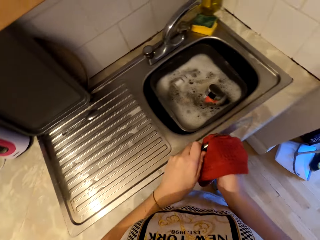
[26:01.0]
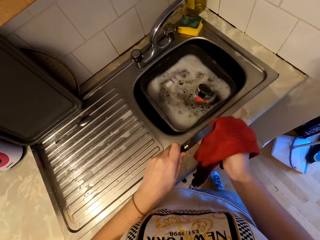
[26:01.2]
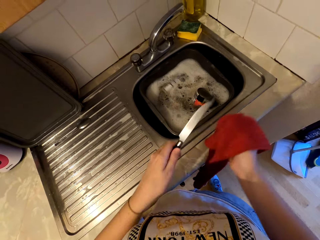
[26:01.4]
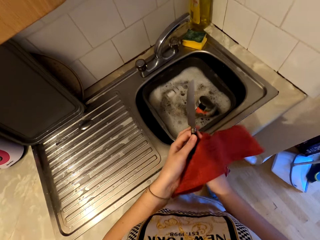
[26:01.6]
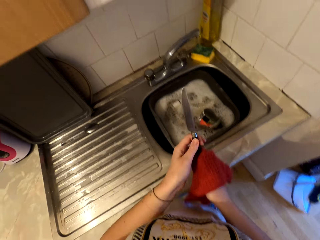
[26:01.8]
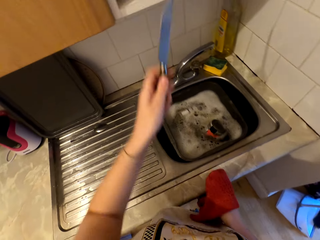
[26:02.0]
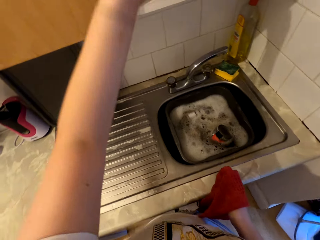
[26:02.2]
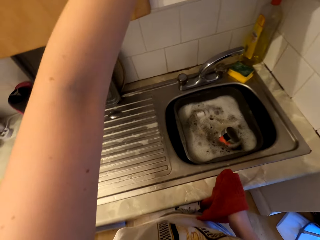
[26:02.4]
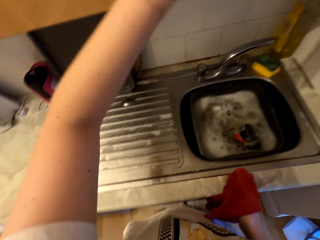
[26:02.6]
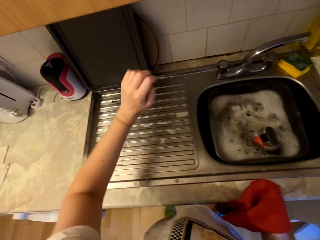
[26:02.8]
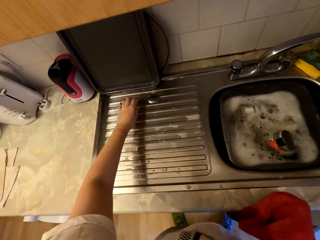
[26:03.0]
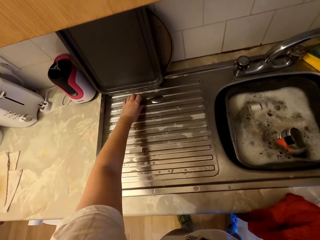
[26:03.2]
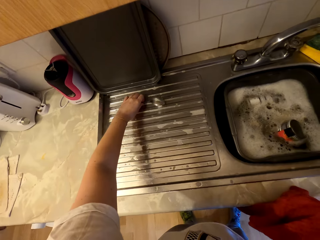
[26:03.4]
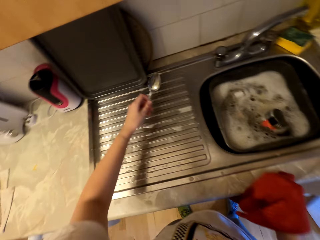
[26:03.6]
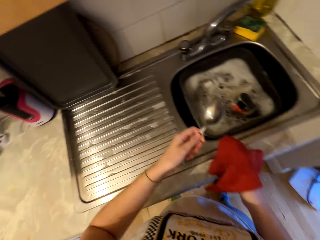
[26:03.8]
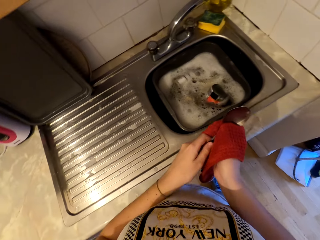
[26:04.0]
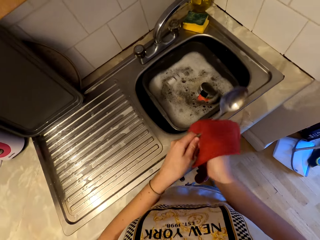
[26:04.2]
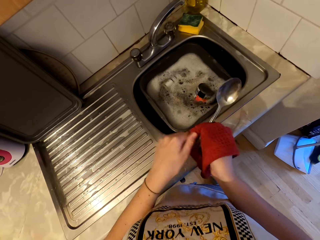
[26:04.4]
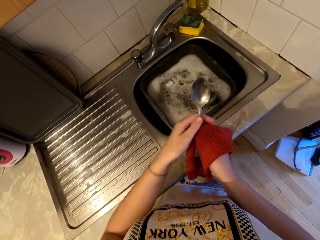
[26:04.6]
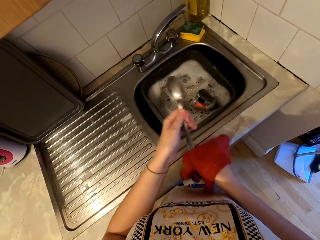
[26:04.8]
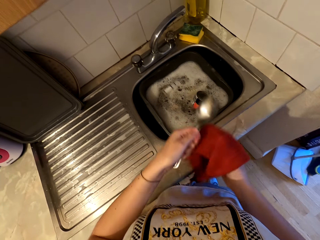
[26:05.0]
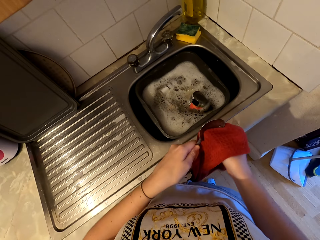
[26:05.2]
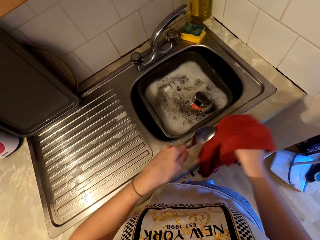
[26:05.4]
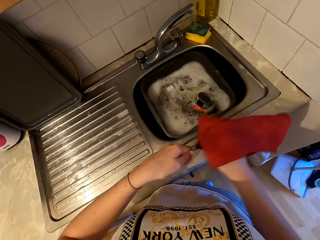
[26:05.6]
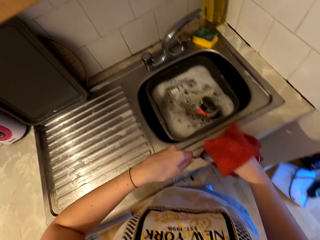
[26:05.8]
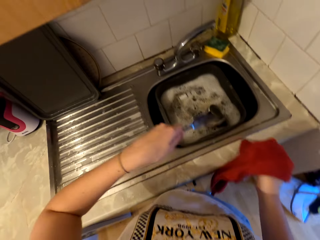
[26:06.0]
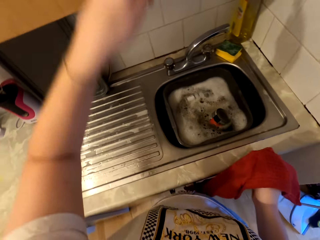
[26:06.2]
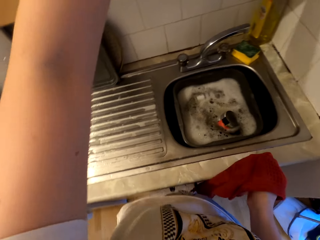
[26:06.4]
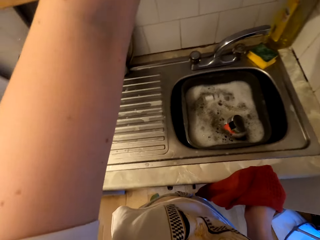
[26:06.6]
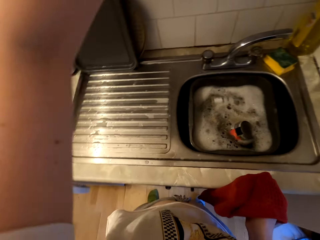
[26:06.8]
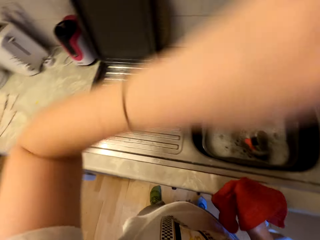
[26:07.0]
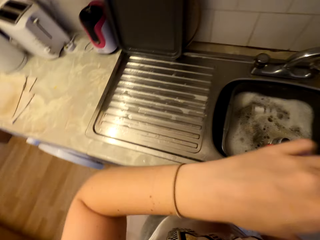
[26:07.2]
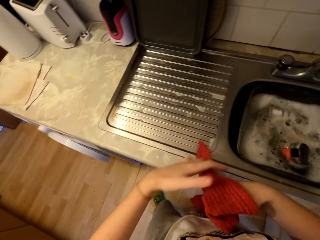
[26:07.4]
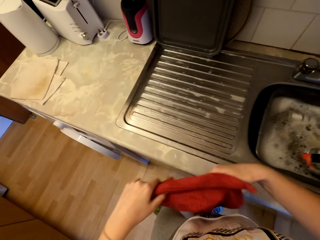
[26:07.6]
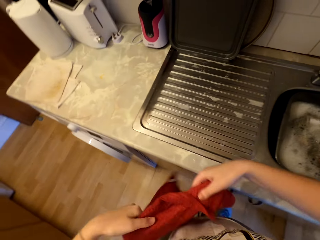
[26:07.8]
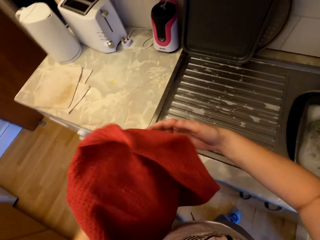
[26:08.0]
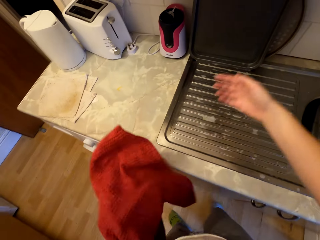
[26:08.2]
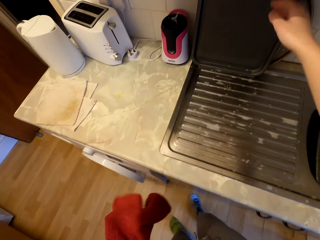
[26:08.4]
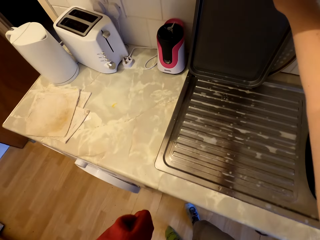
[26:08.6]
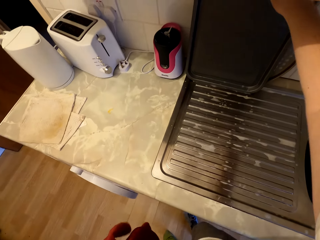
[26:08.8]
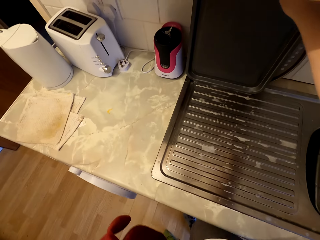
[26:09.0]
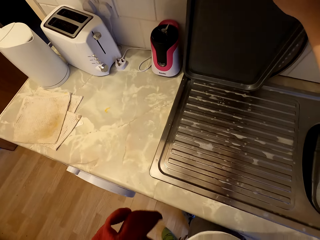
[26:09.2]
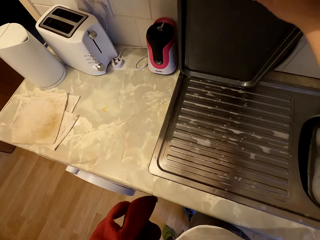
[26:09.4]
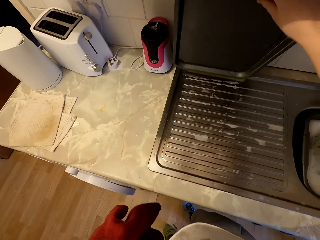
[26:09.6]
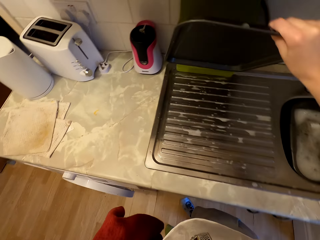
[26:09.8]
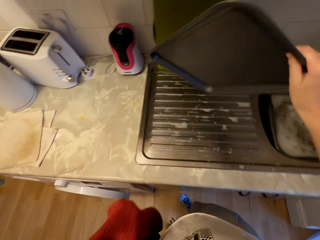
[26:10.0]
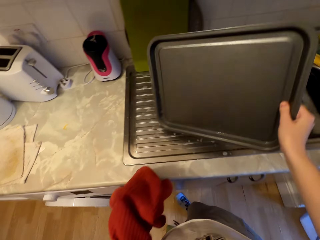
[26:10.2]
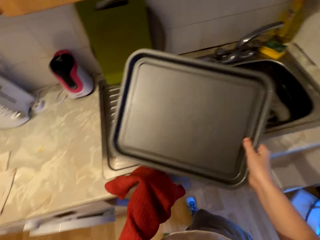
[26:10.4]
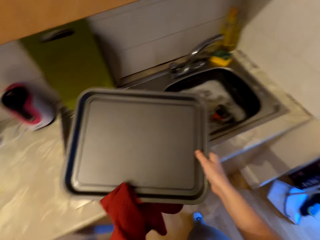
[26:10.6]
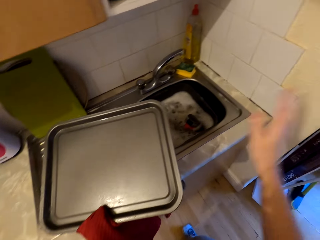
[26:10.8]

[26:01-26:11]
The camera wearer picks up a knife, wipes the knife with the kitchen napkin and places the knife in the cabinet. They pick up a spoon, wipe the spoon with the kitchen napkin and place the spoon in the cabinet. They pick up a tray.

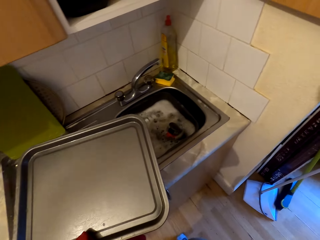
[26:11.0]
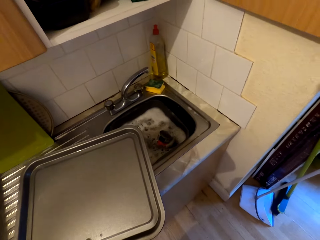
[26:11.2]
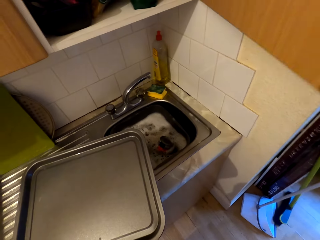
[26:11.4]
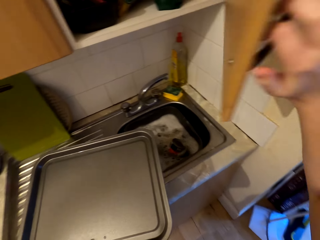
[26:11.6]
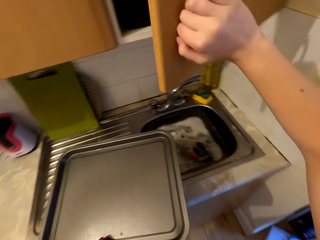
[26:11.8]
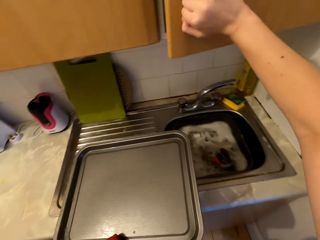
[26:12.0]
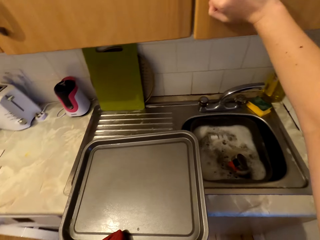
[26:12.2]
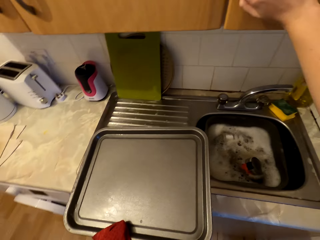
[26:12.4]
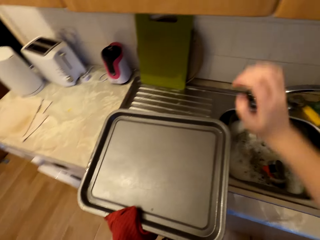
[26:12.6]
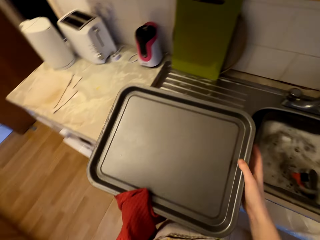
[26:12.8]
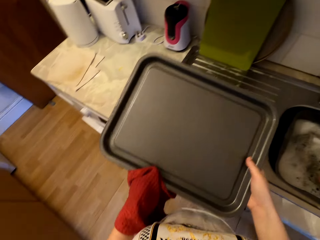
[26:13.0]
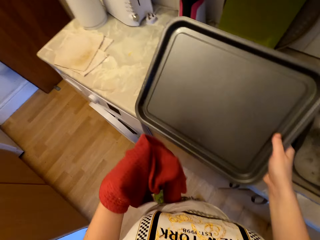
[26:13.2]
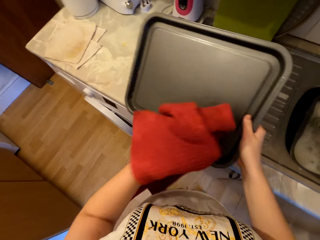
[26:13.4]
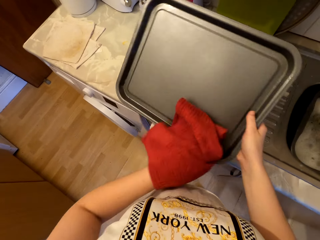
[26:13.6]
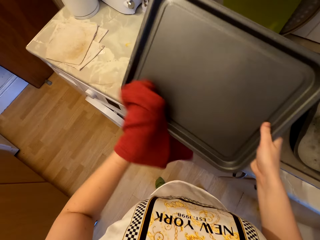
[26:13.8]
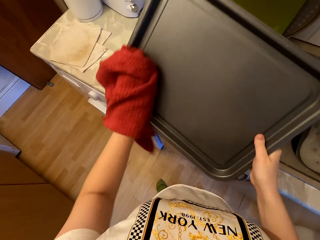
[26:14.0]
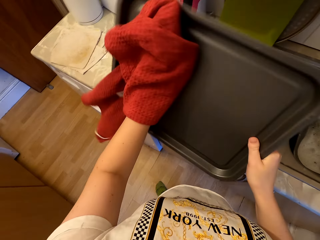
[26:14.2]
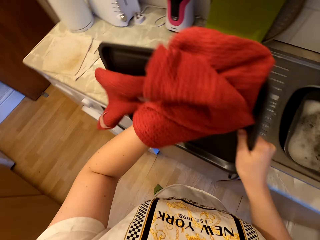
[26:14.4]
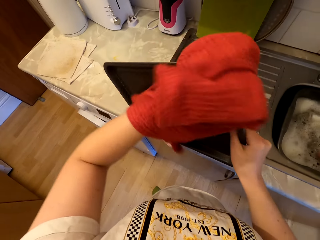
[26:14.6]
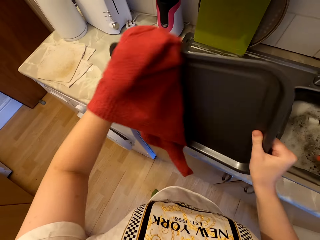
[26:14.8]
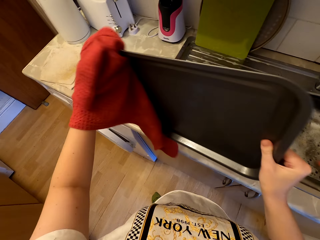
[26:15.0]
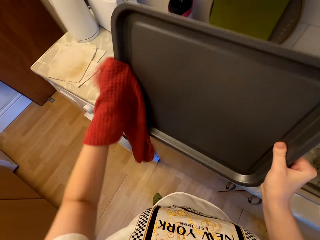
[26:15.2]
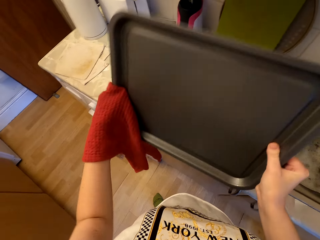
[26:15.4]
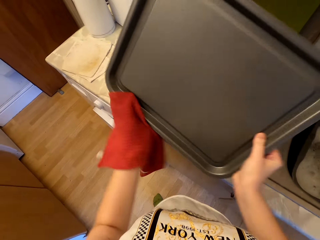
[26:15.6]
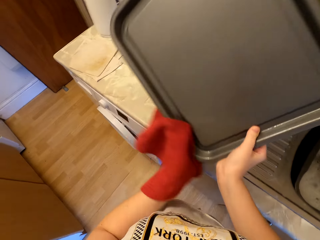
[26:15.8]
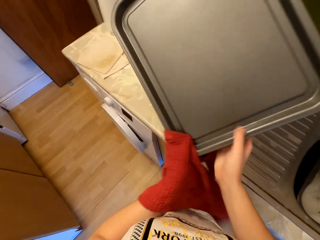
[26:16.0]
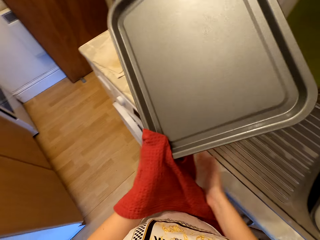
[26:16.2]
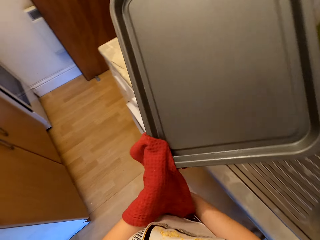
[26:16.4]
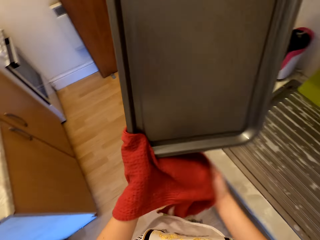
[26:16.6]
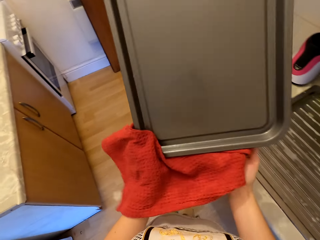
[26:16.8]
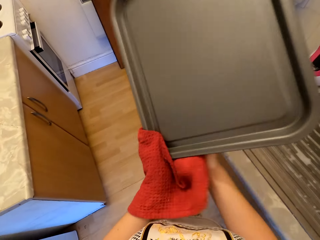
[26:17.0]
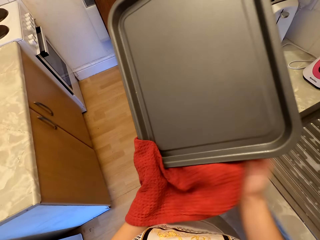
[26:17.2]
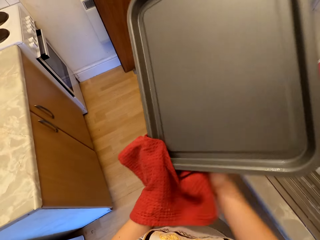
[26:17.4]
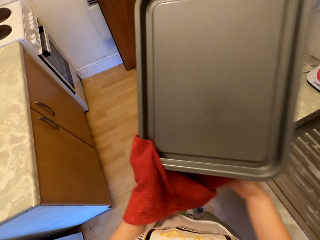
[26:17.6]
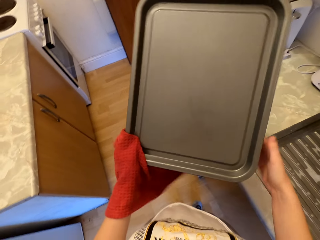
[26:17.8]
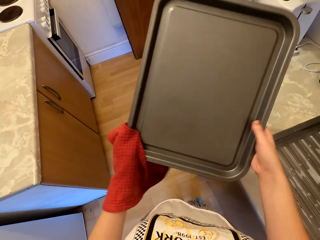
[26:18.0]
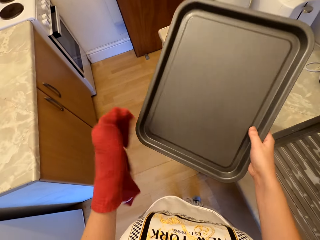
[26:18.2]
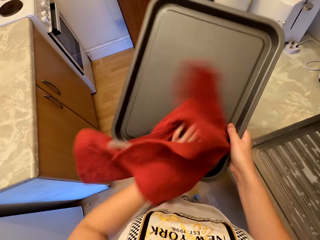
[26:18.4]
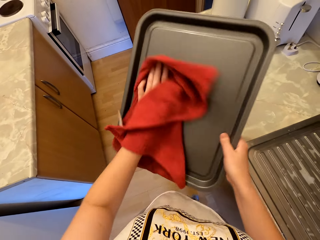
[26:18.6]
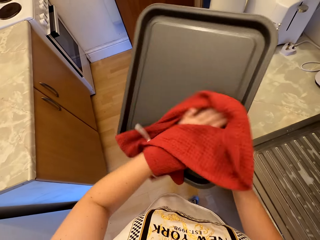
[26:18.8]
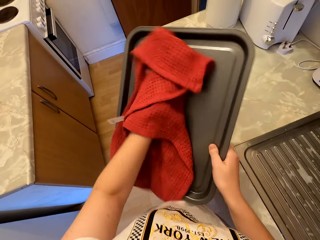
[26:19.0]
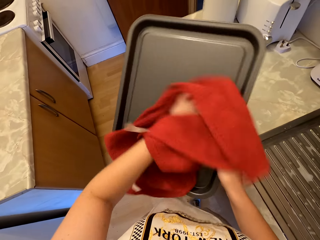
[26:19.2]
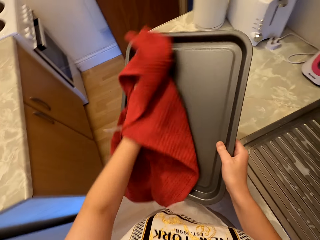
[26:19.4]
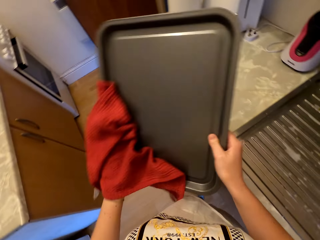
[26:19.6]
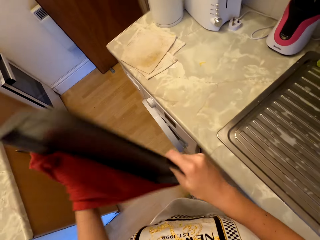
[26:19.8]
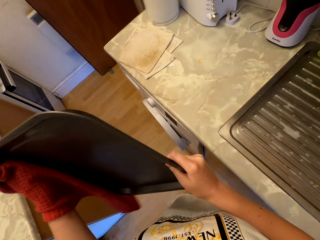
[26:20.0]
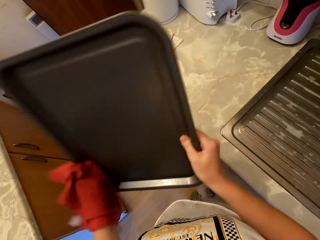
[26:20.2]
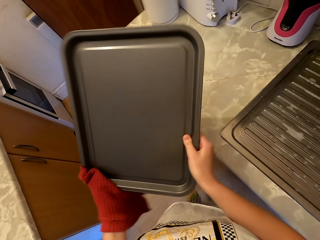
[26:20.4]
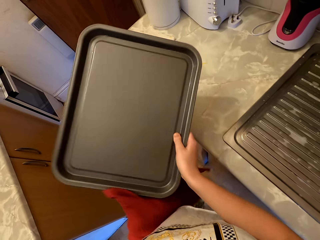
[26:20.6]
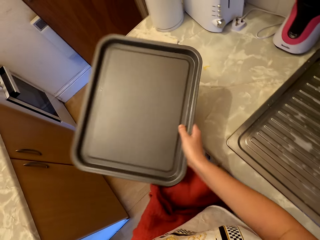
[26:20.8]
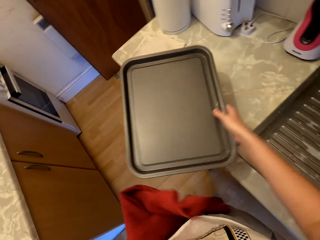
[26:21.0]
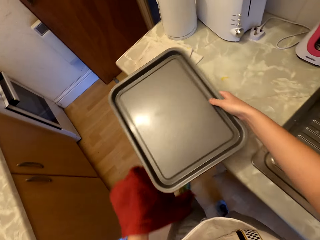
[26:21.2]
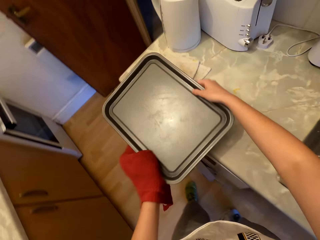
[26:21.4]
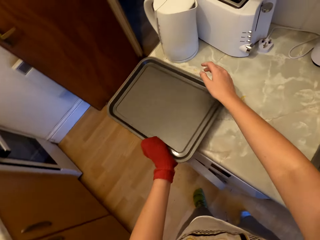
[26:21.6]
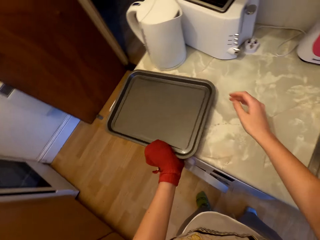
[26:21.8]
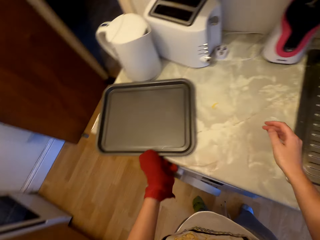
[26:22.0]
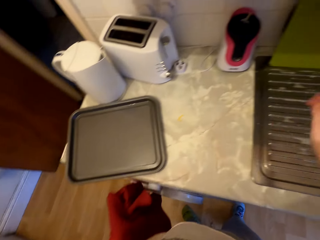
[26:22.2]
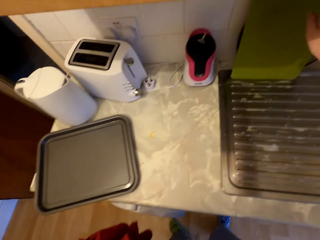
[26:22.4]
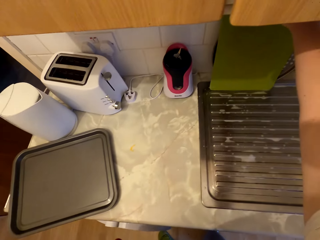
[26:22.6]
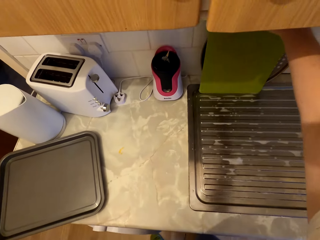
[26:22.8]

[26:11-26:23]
The camera wearer closes the cupboard door. They wipe the tray with the kitchen napkin. They drop the tray on the countertop.
